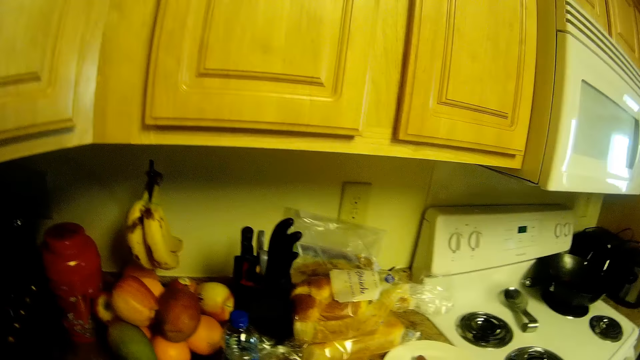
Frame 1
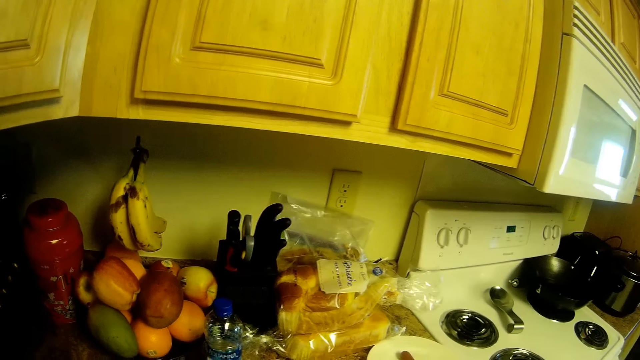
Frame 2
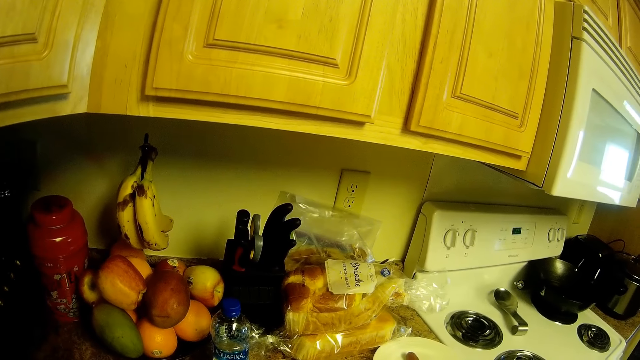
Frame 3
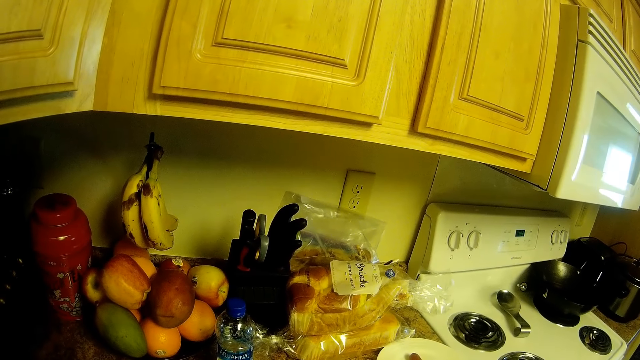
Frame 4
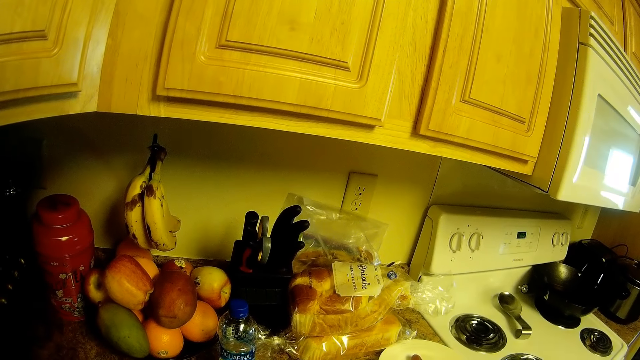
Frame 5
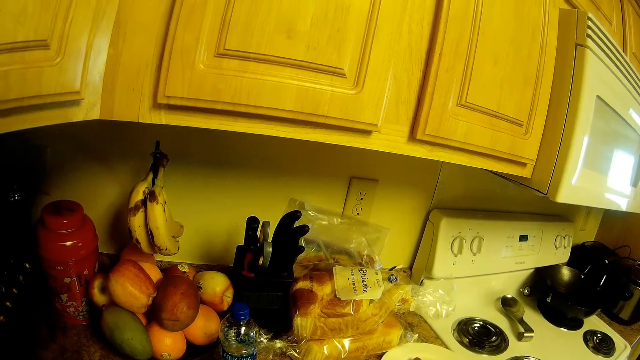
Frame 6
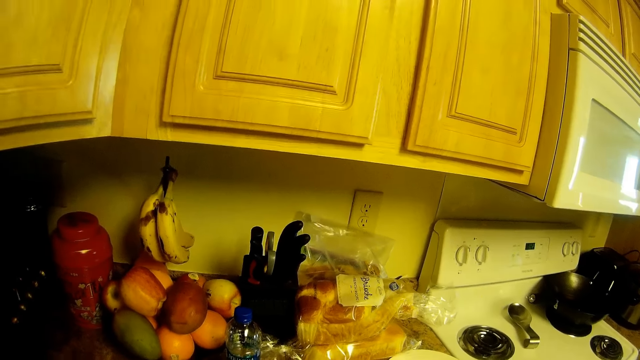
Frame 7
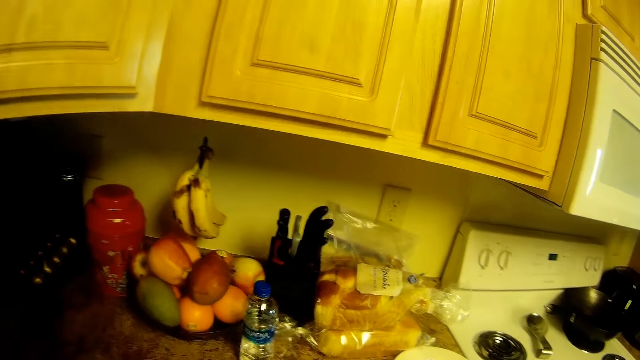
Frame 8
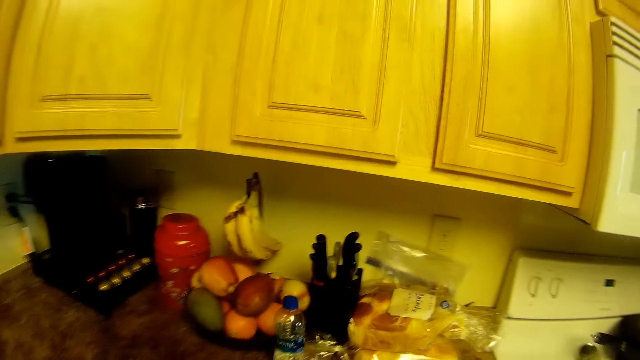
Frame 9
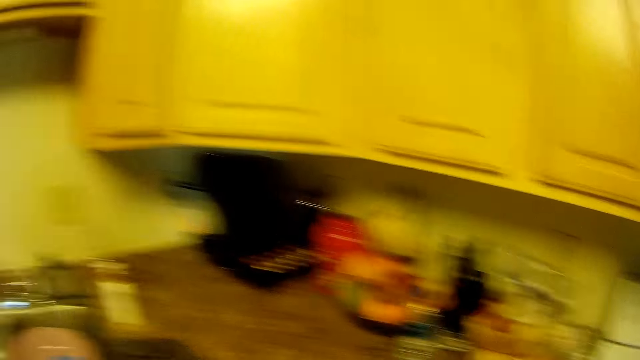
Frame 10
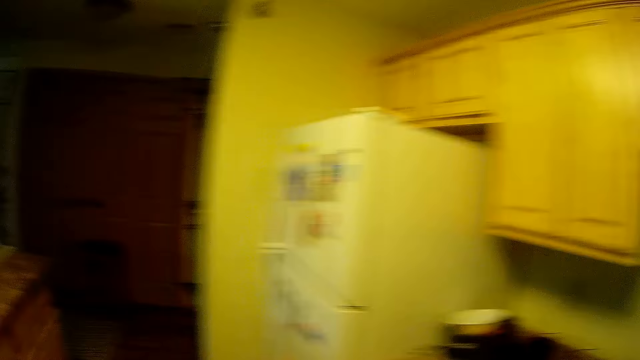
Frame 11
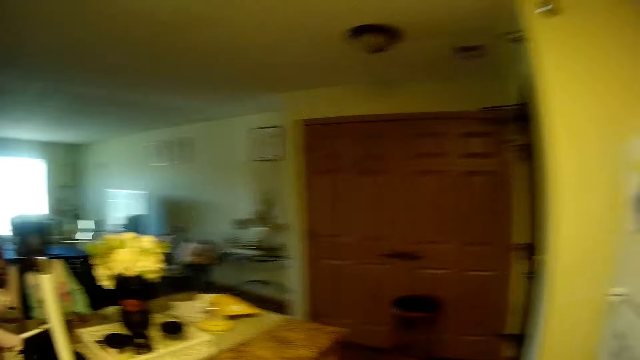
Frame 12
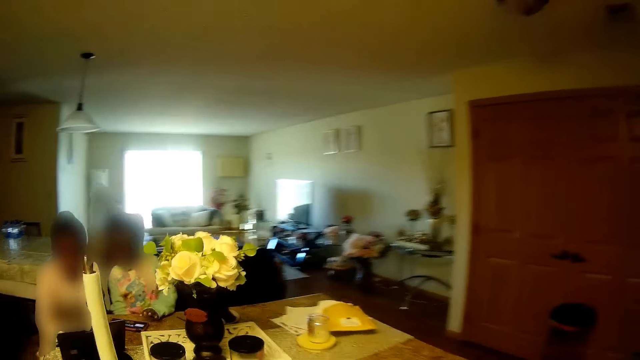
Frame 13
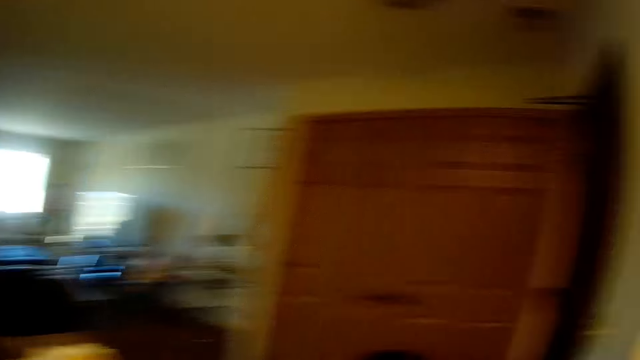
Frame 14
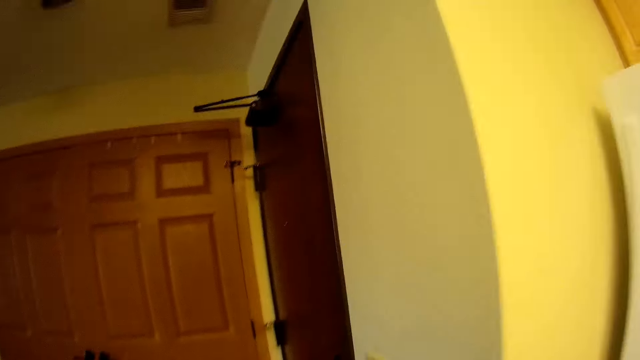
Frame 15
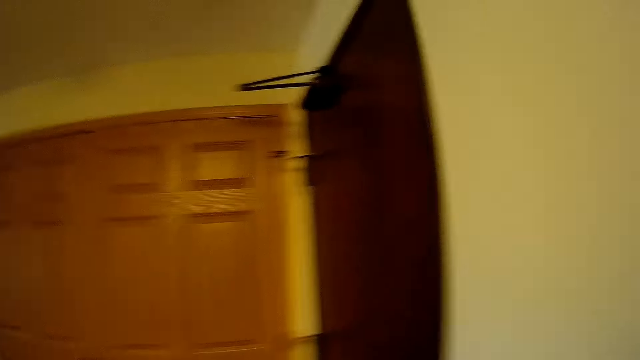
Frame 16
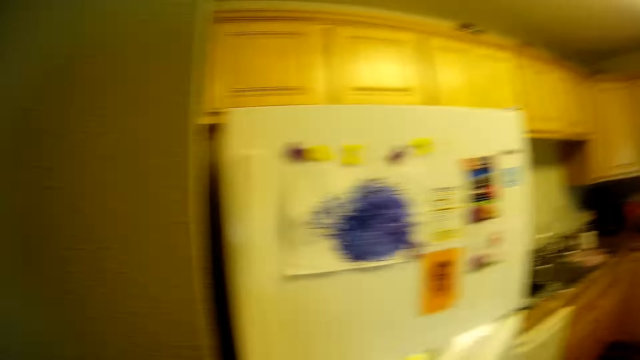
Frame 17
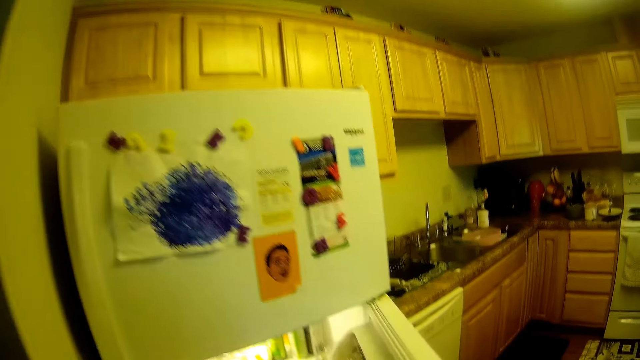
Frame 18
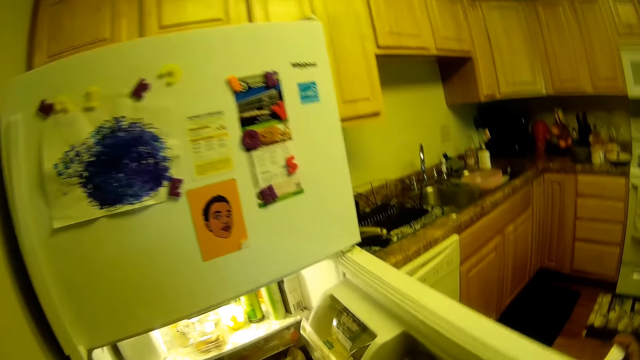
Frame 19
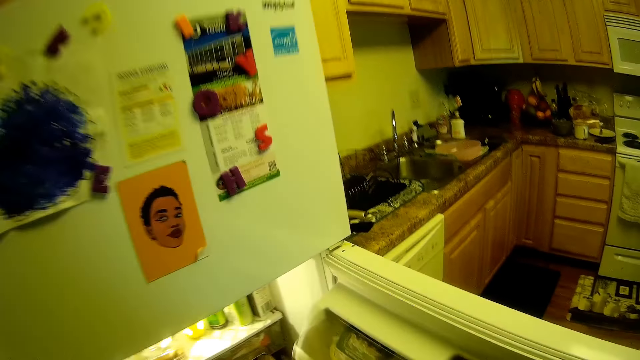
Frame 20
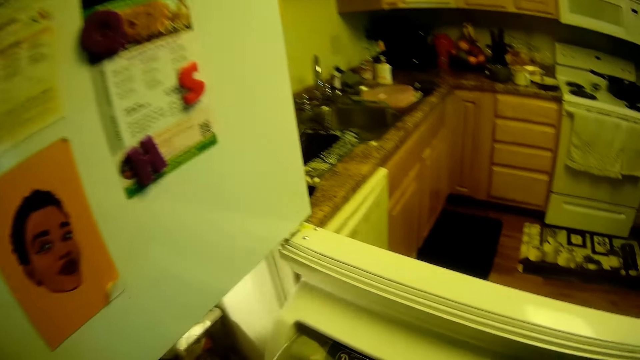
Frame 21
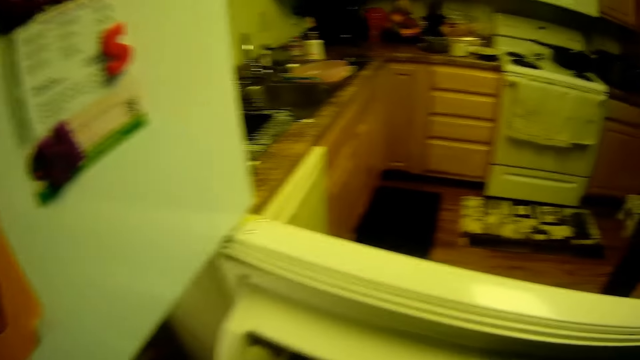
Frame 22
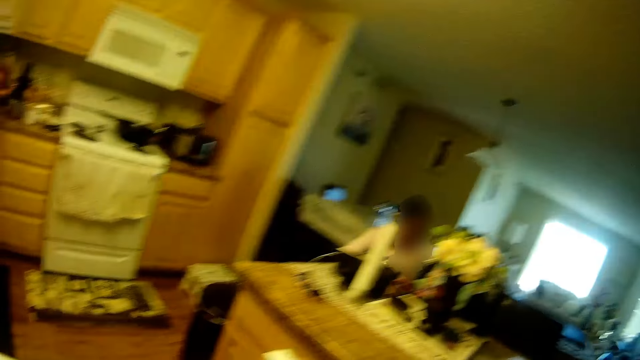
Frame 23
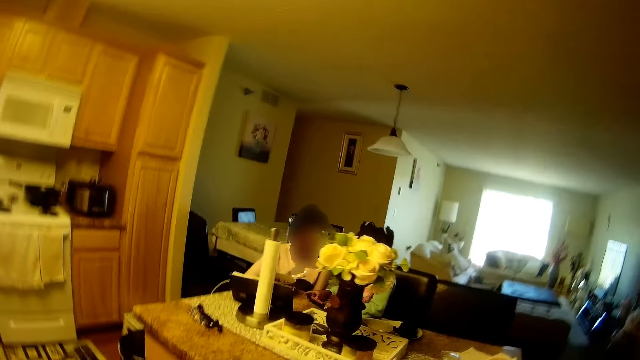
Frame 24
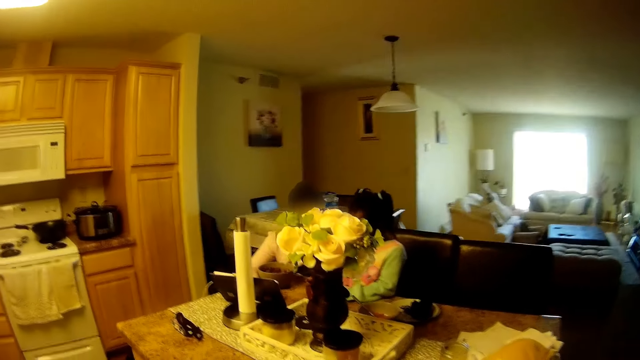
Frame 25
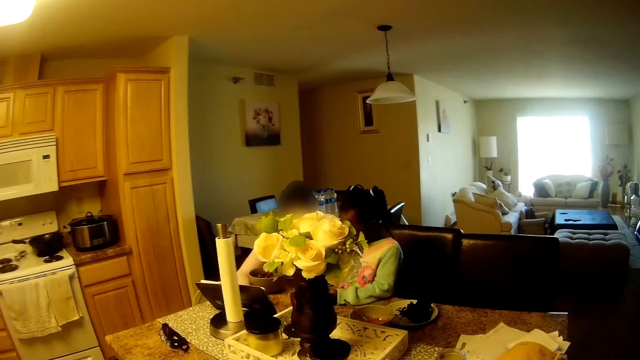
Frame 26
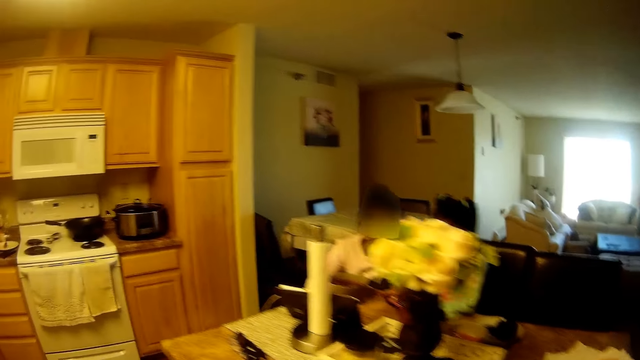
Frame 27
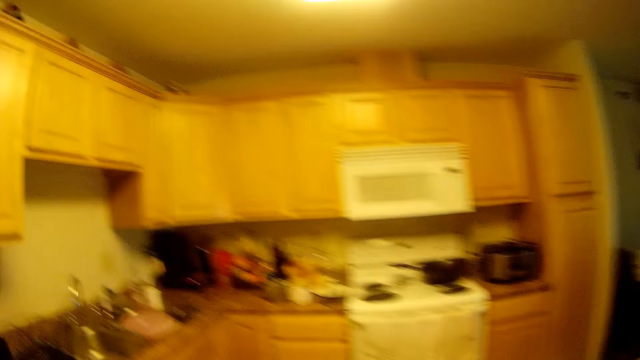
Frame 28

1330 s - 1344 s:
The camera wearer looks at food items on the kitchen top. She walks around. She looks around. She opens the refrigerator with her right hand. She drops a plastic container in the refrigerator with her left hand. She looks around.

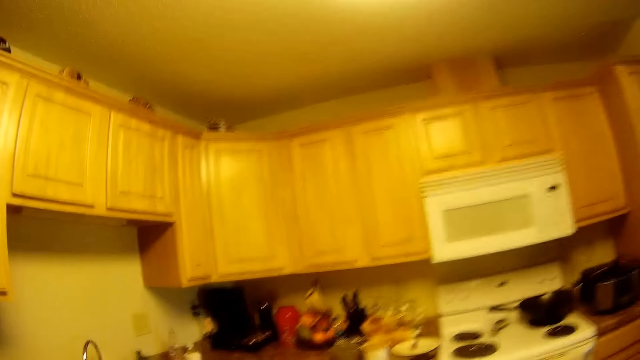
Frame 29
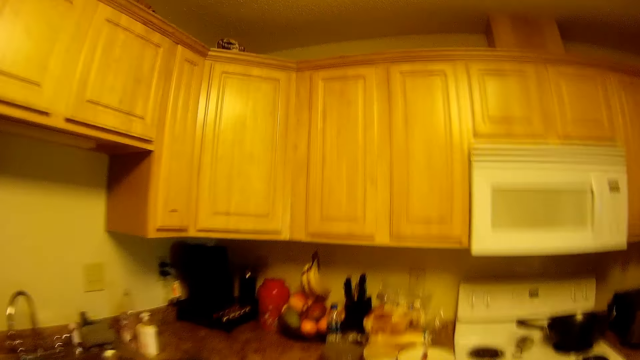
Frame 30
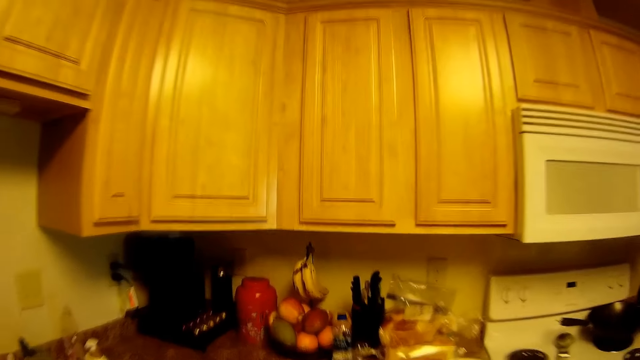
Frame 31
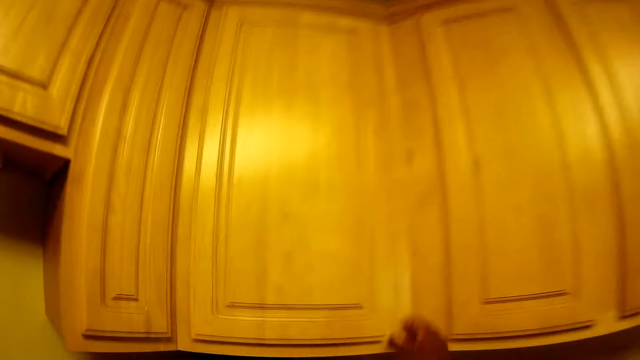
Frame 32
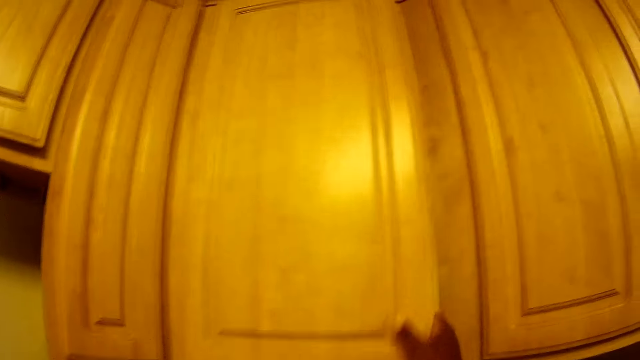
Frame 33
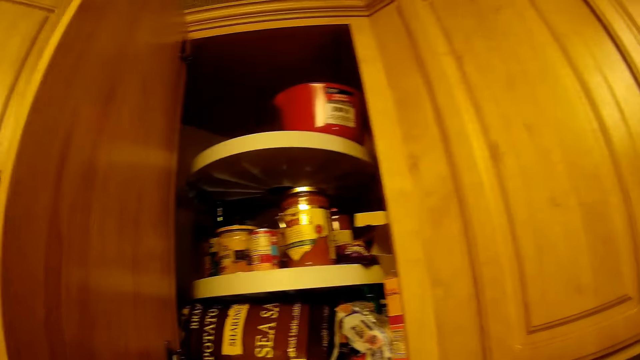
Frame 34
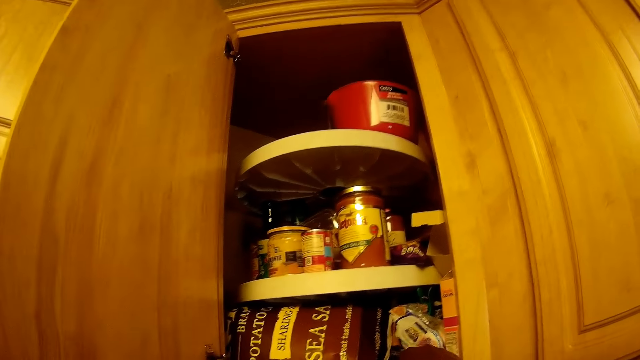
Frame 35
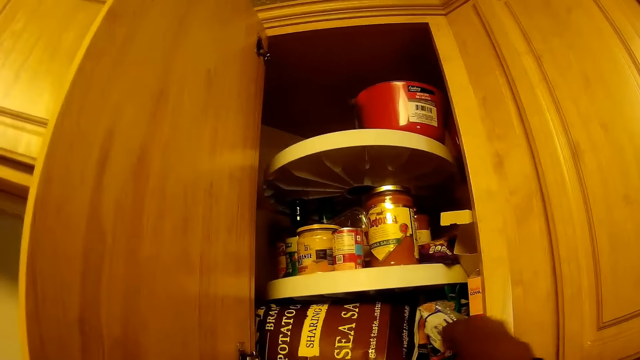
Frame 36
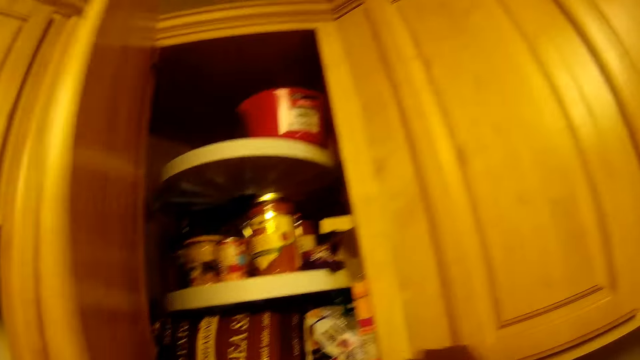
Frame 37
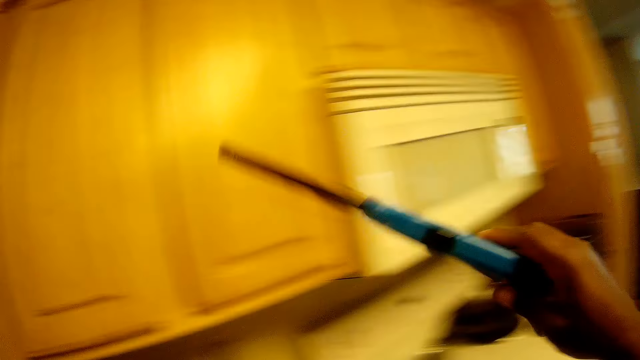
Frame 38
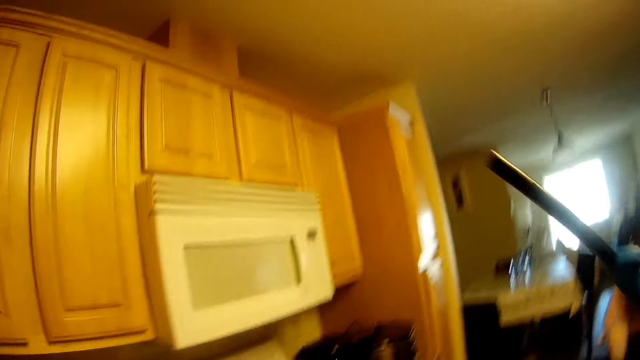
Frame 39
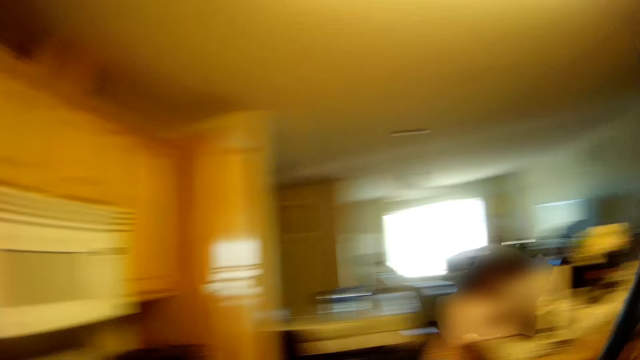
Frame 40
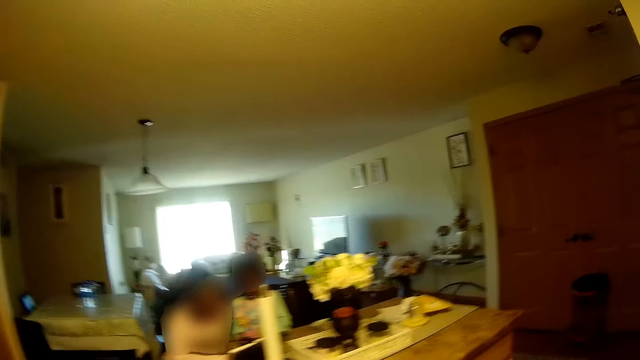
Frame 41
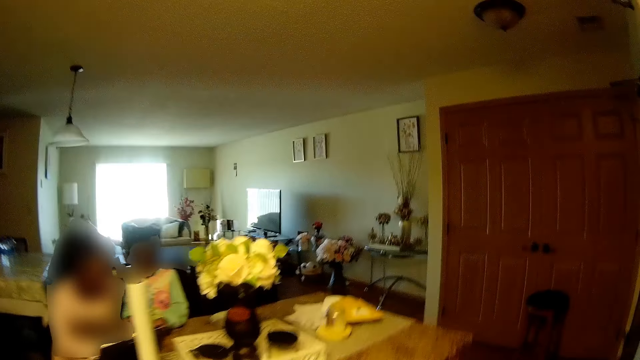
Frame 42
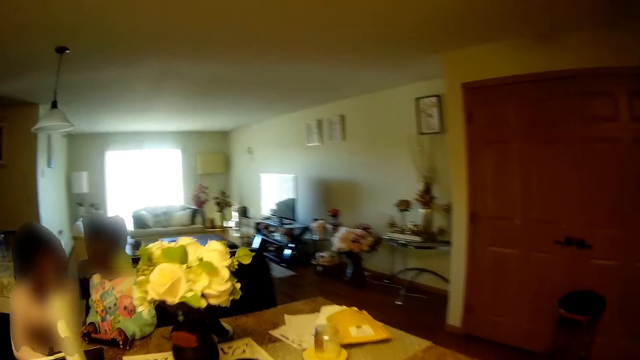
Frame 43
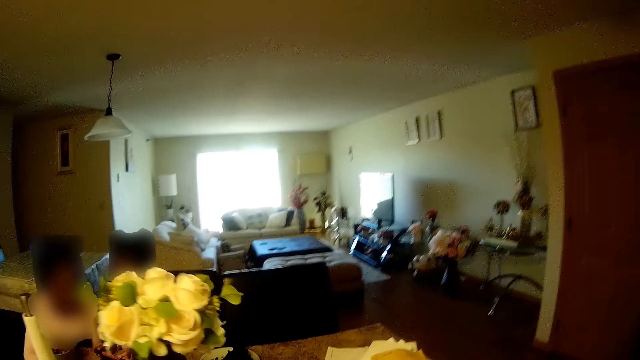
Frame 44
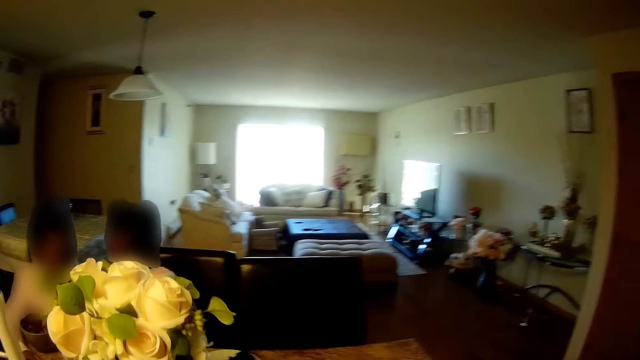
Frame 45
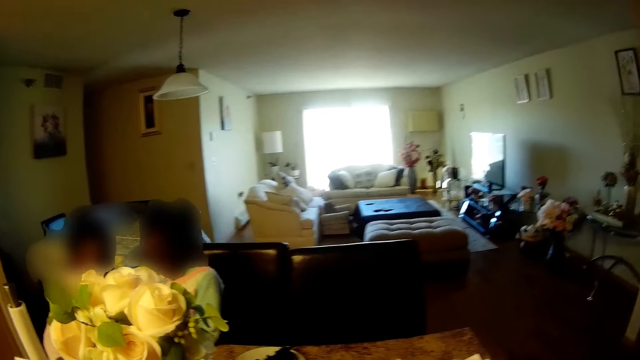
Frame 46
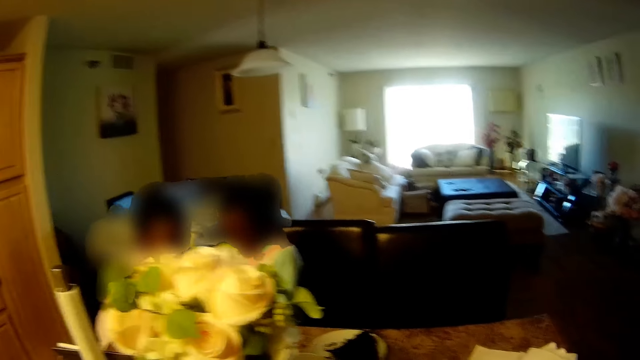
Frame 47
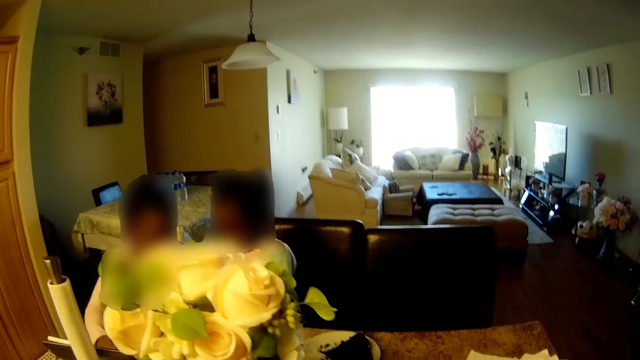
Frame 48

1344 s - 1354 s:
The camera wearer walks around. She opens the kitchen cabinet with her right hand. She picks up a gas lighter from the cabinet with her right hand. She closes the cabinet with her left hand. She looks around. A girl interacts with another girl. The camera wearer walks around.
